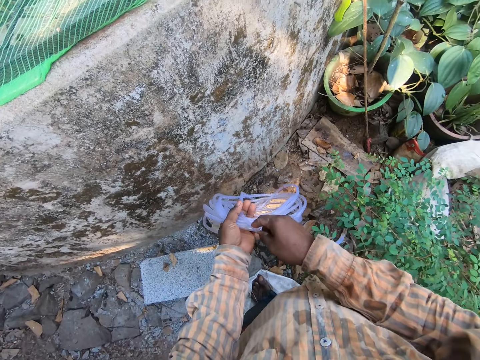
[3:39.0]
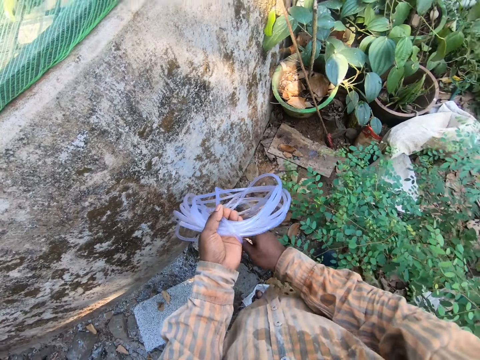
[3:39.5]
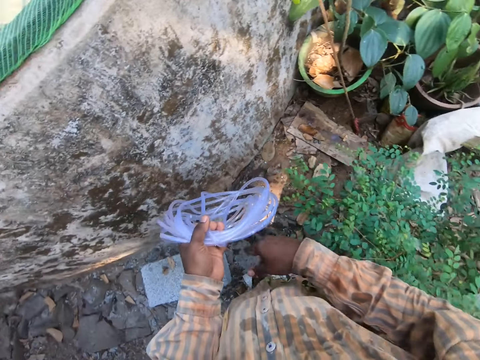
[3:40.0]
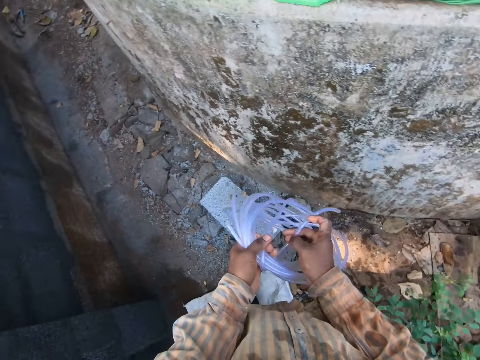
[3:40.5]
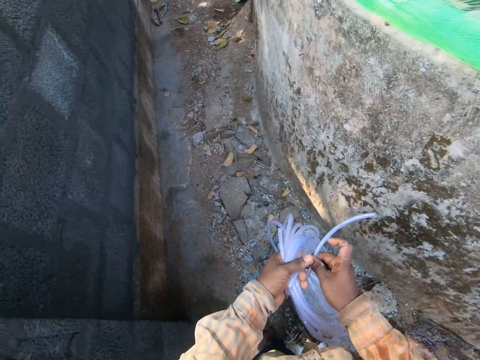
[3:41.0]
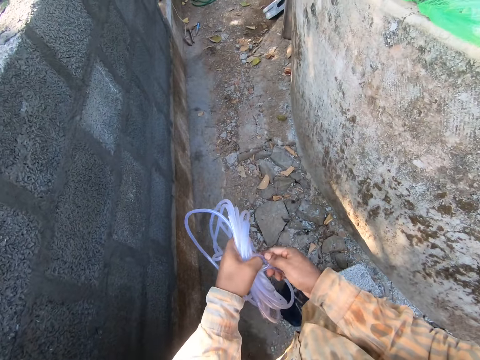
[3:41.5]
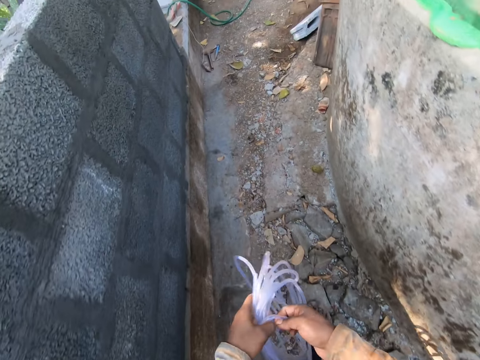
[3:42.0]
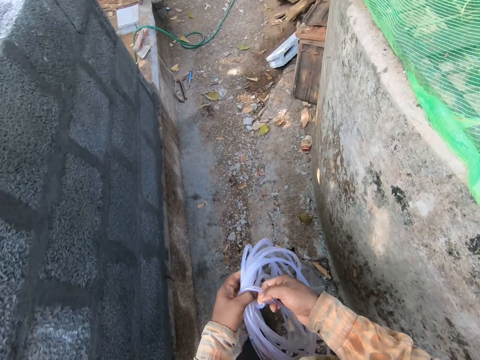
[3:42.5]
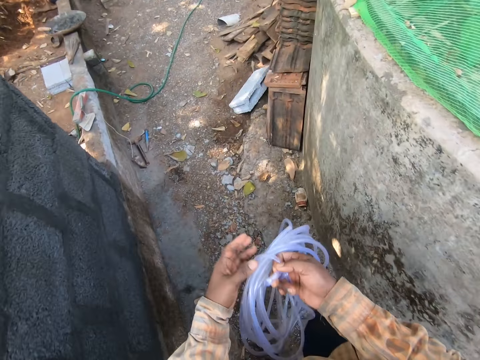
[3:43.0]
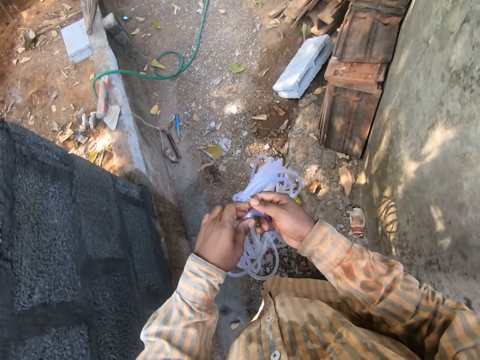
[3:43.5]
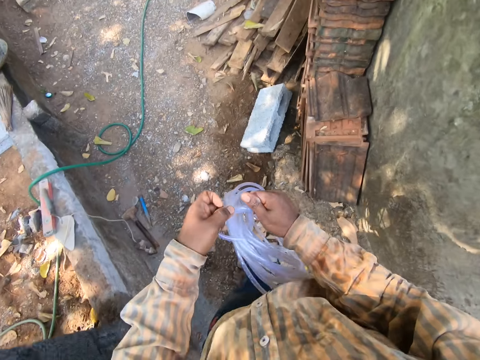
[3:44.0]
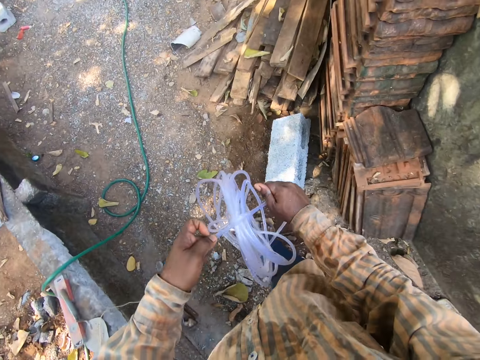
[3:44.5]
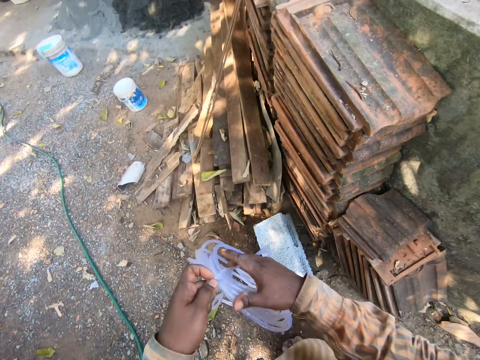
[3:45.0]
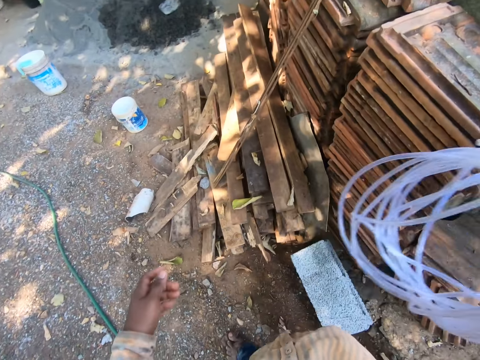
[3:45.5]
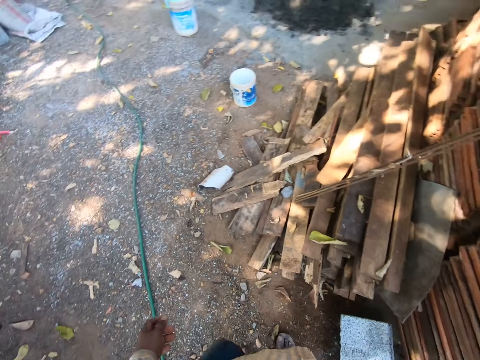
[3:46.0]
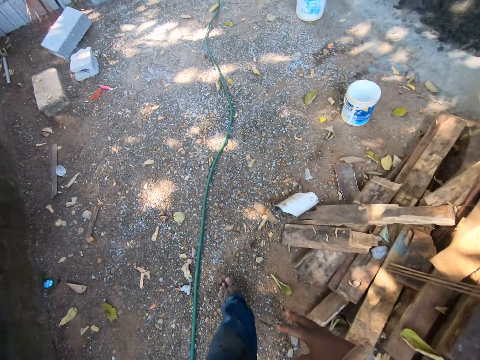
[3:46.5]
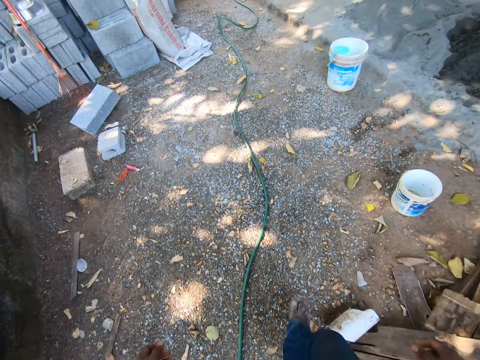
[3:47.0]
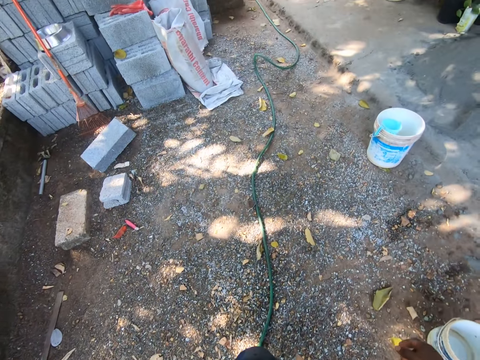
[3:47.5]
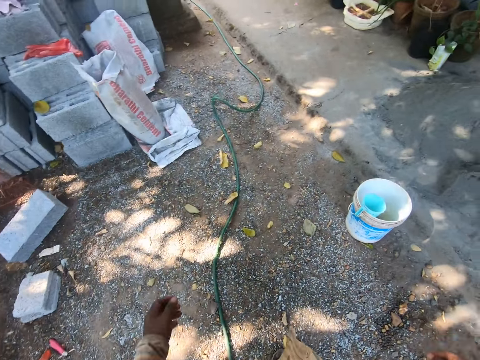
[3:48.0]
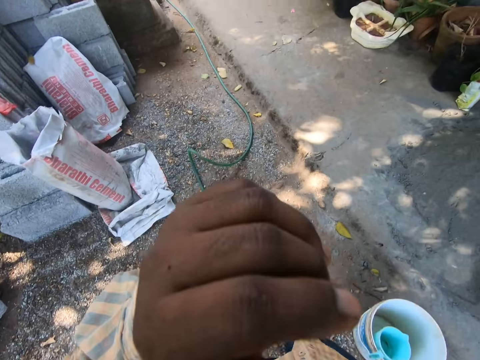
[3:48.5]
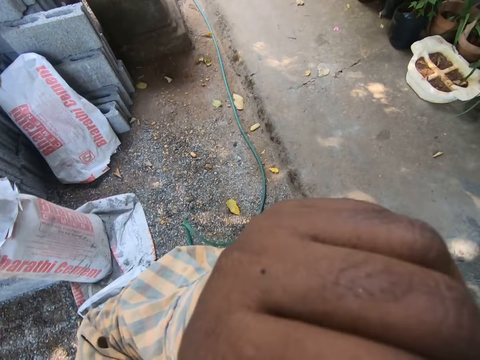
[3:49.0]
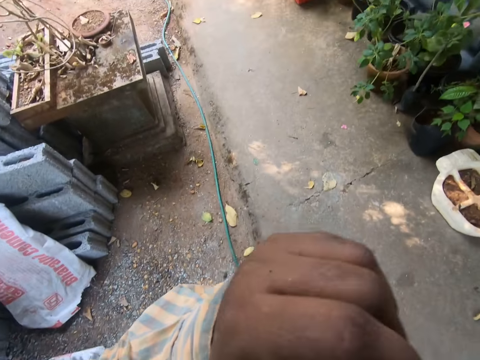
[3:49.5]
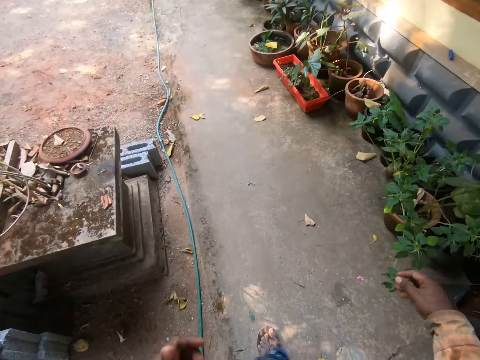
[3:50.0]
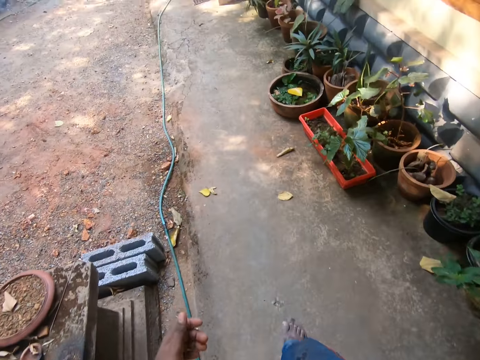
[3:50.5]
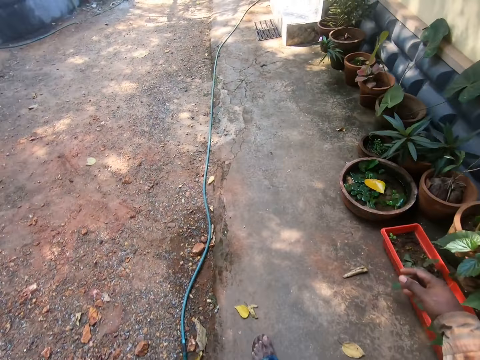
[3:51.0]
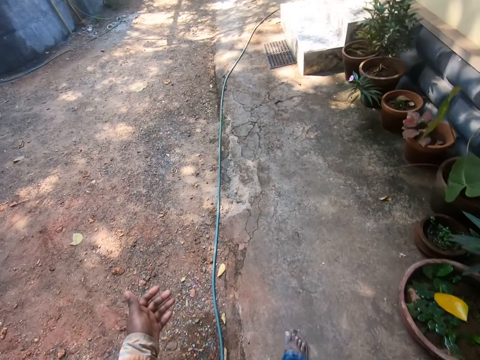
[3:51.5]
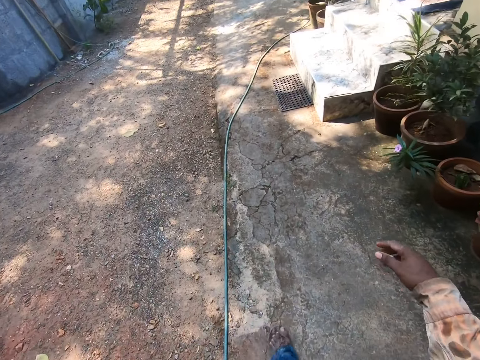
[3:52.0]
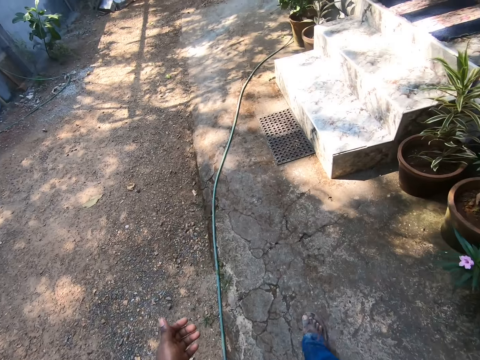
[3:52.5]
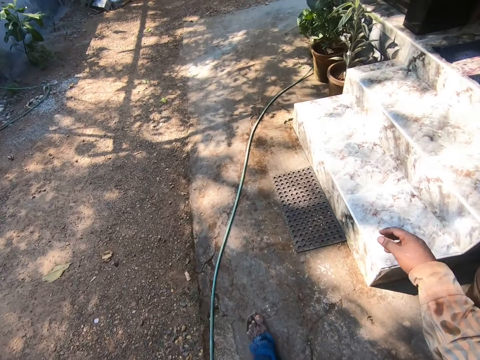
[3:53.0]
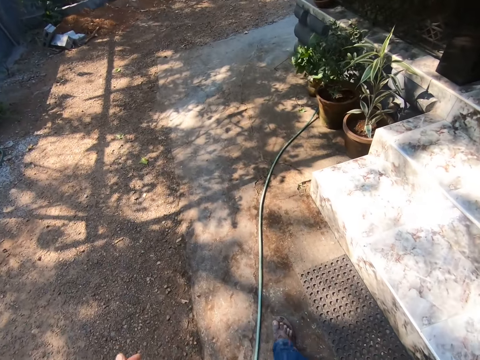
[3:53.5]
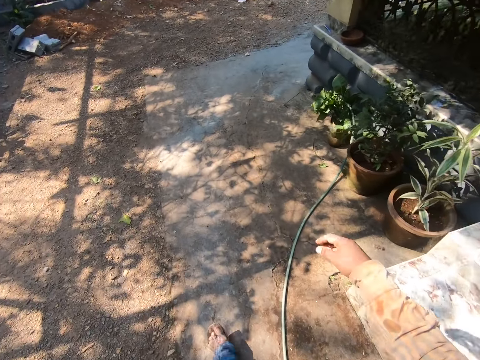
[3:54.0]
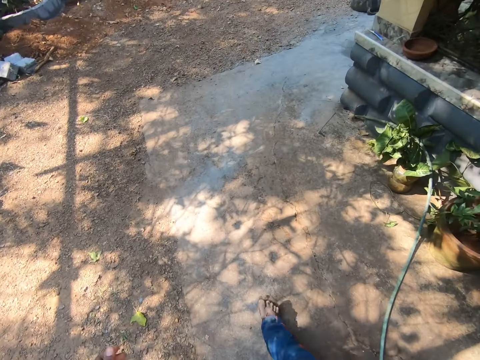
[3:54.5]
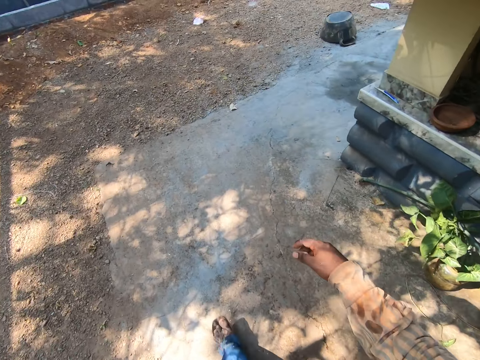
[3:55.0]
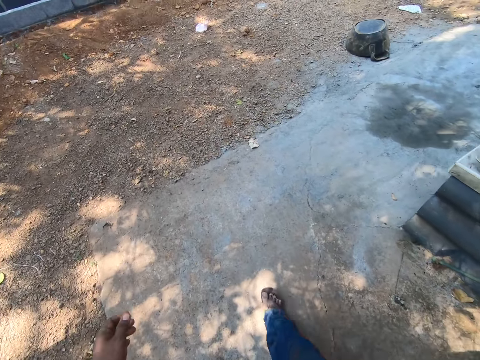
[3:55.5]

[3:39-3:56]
The camera wearer walks around the area. He folds the pipe with his hands. He places the pipe on the other hand. He places the pipe aside. He walks around the area. He does something with his hand. He walks around the area. He wipes the face.

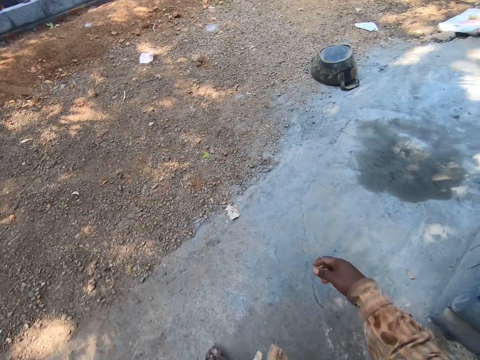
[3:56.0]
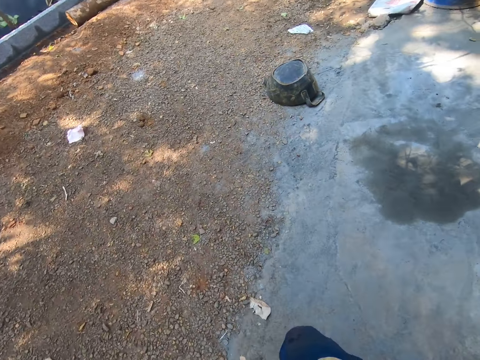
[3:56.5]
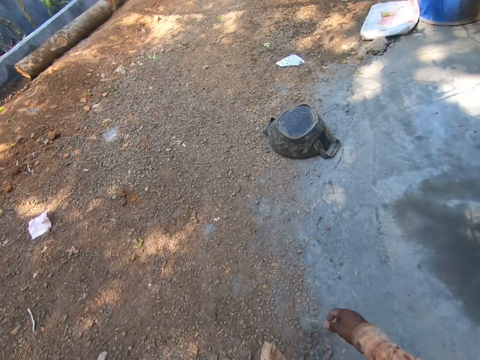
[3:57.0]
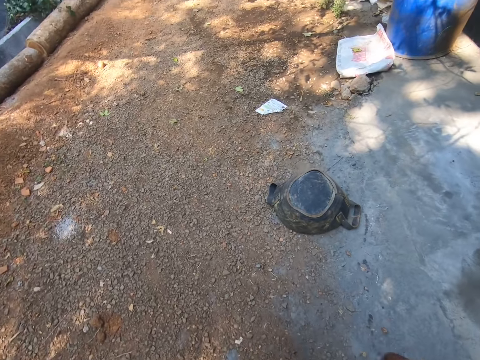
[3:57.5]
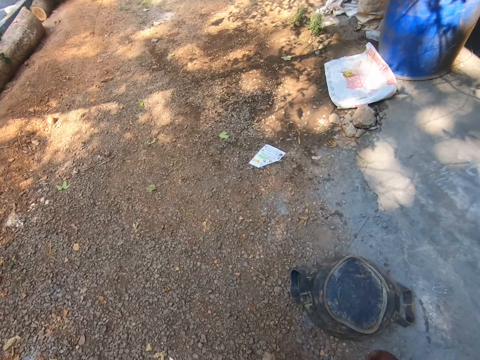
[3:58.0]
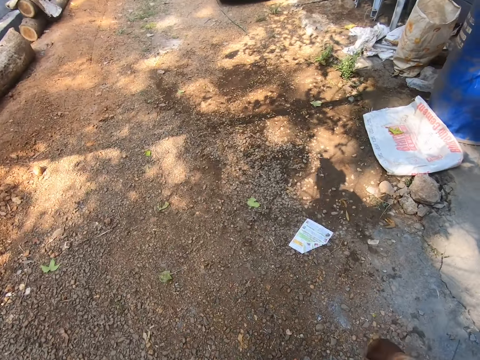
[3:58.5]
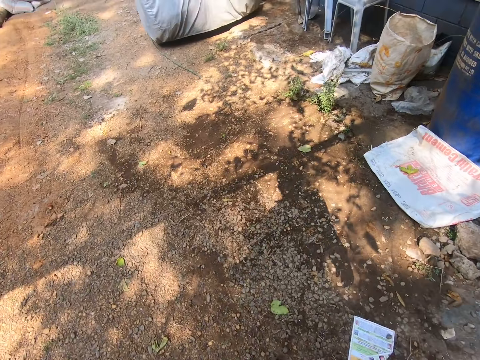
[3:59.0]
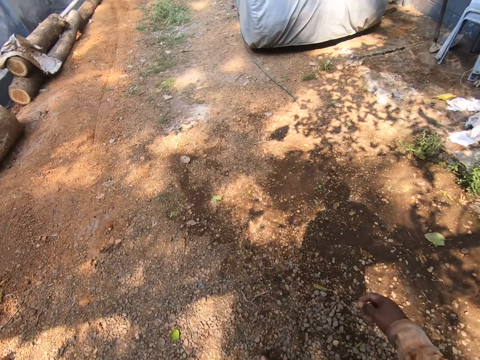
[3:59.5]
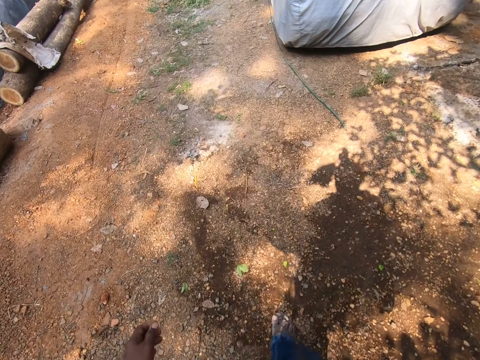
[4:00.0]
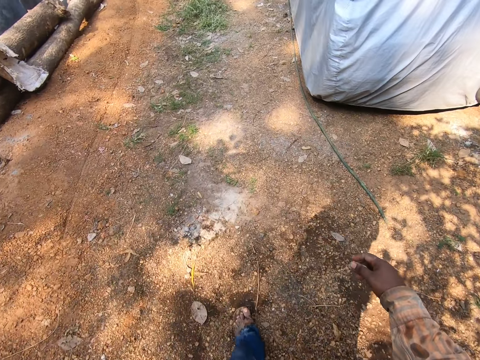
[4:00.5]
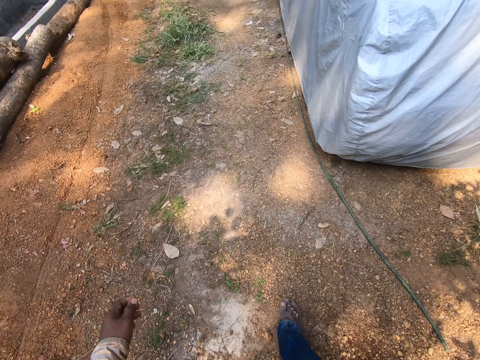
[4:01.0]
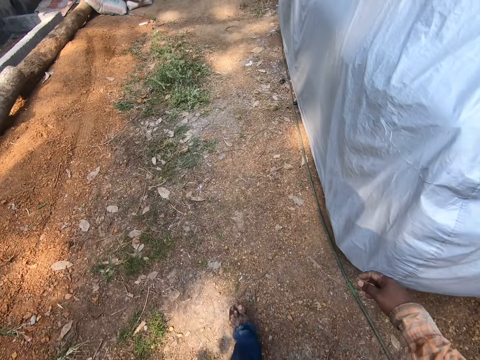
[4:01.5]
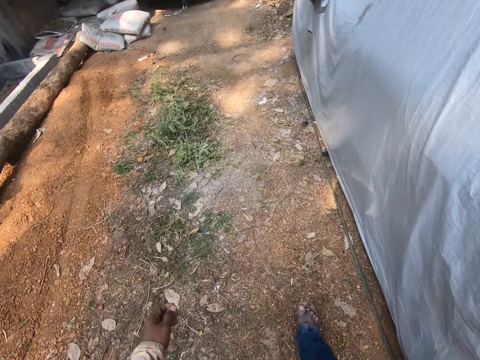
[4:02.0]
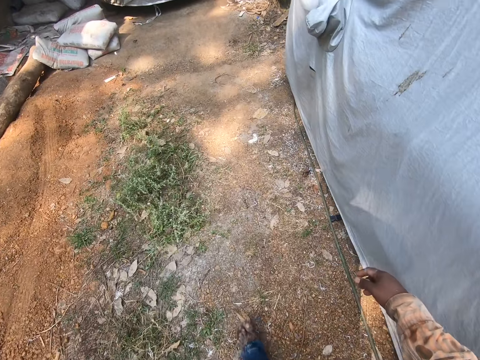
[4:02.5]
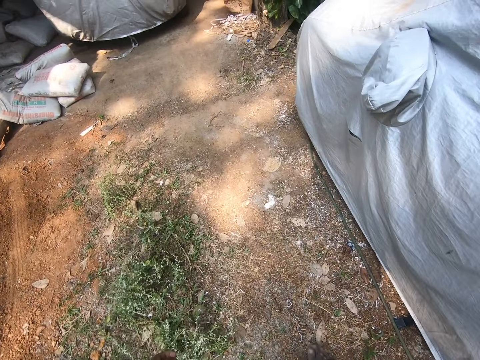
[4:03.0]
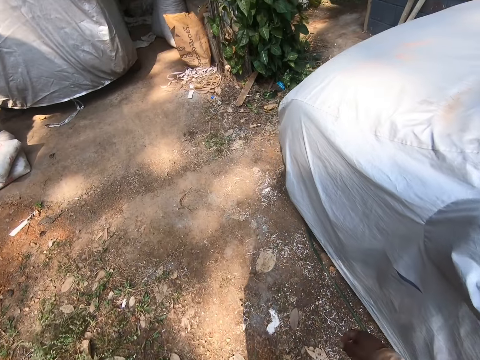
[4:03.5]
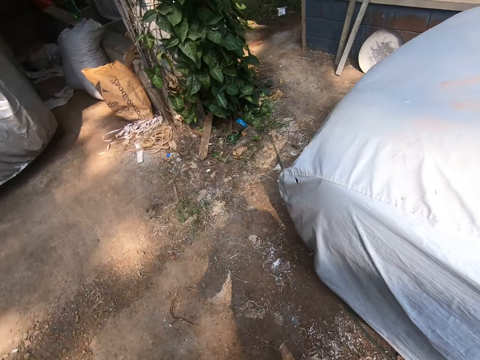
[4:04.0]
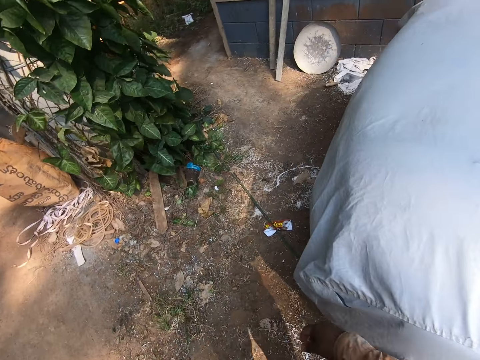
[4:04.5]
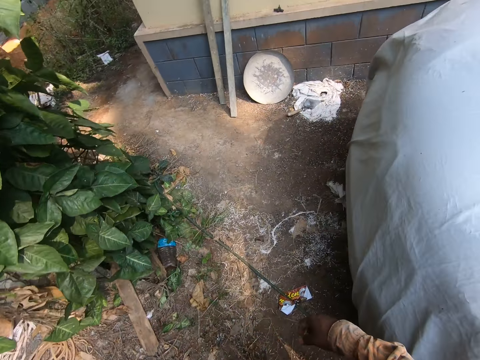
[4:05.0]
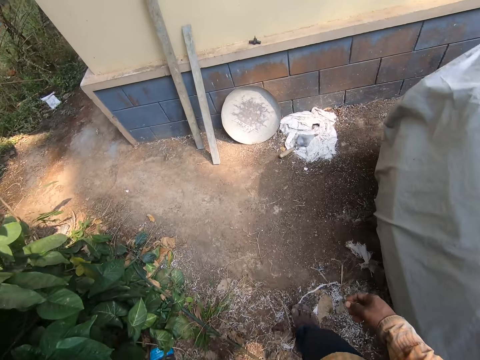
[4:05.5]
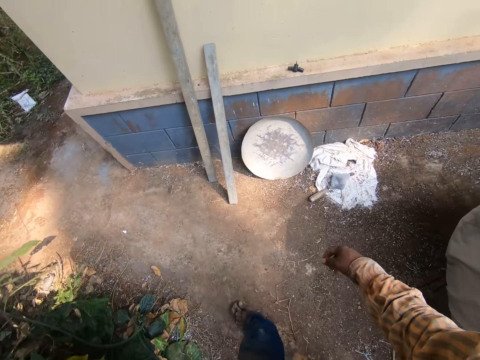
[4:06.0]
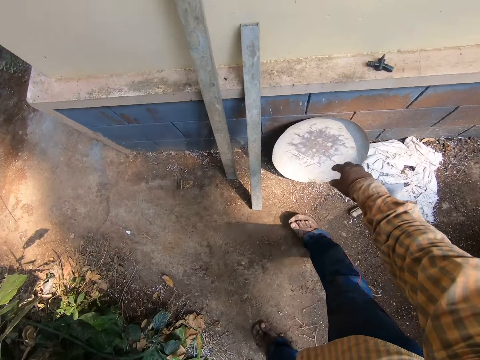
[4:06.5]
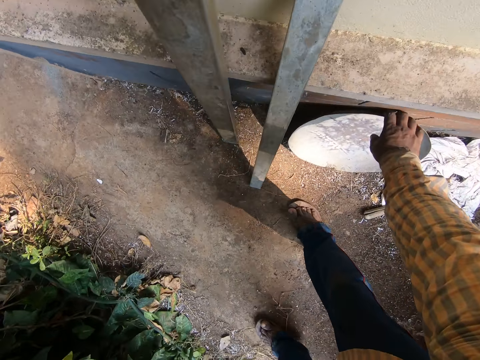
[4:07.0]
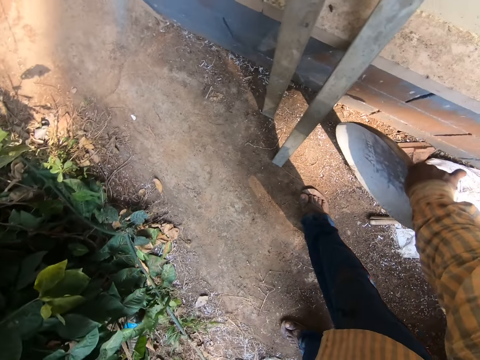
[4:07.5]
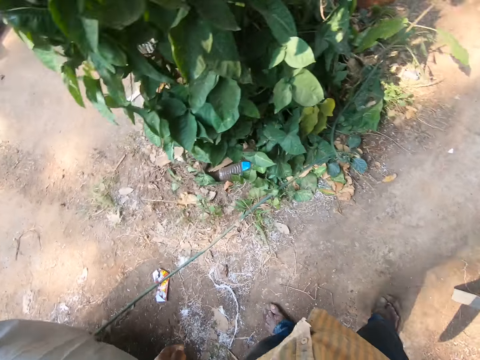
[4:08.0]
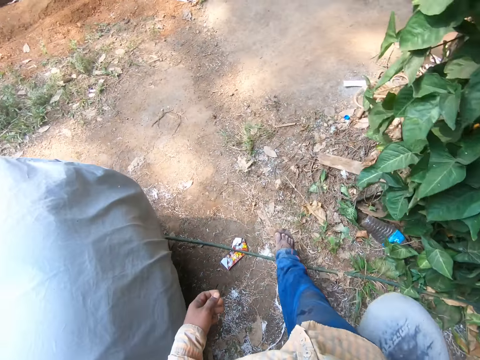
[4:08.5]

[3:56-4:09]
The camera wearer picks up a tray from the ground.
